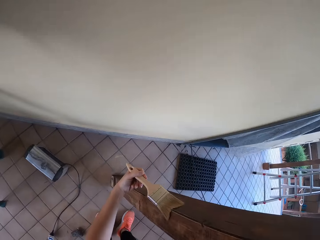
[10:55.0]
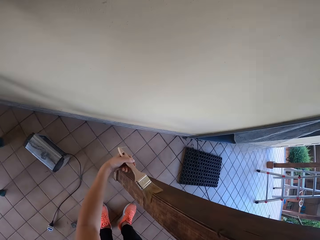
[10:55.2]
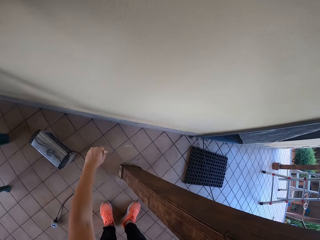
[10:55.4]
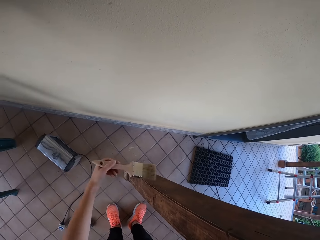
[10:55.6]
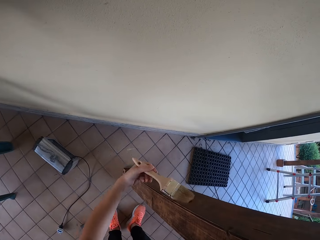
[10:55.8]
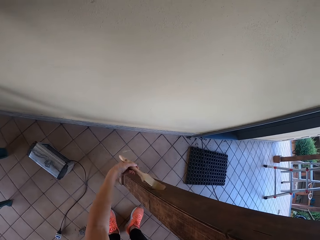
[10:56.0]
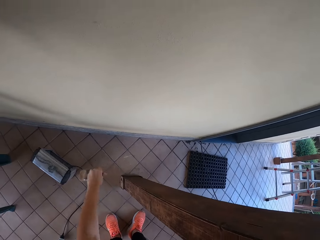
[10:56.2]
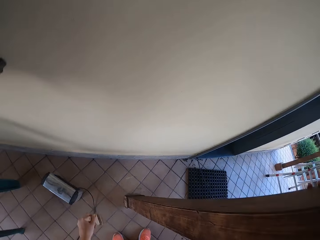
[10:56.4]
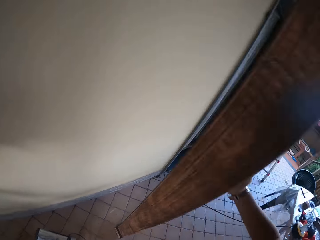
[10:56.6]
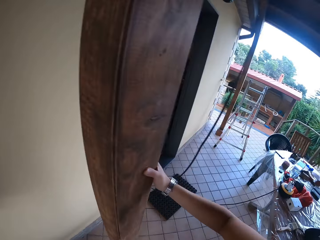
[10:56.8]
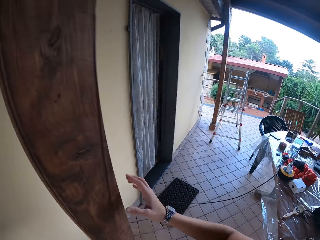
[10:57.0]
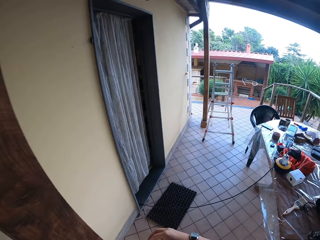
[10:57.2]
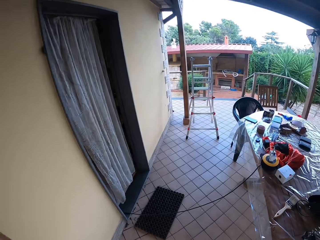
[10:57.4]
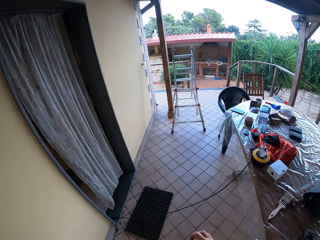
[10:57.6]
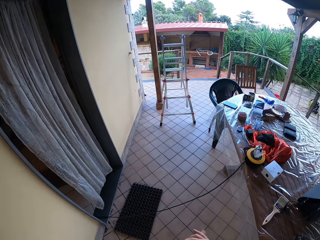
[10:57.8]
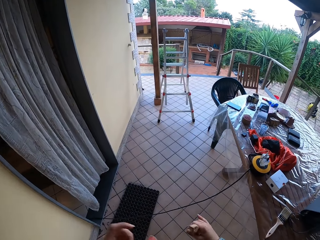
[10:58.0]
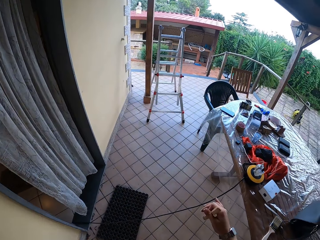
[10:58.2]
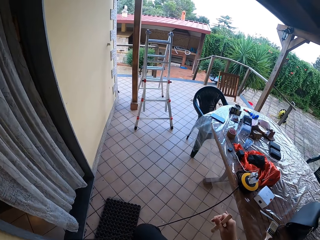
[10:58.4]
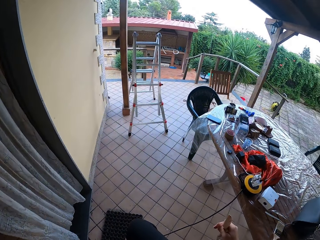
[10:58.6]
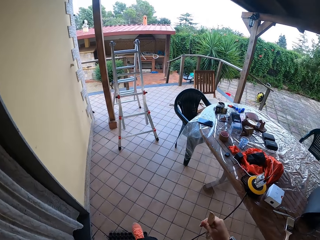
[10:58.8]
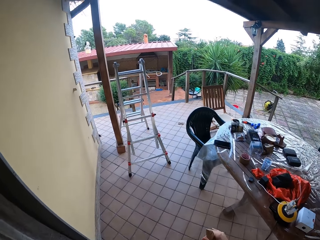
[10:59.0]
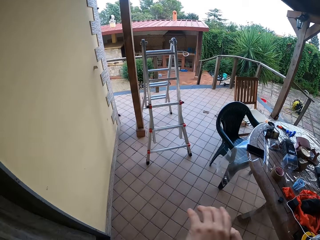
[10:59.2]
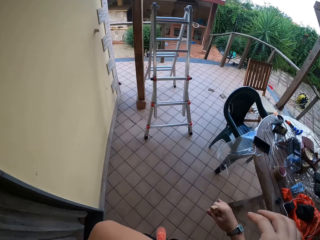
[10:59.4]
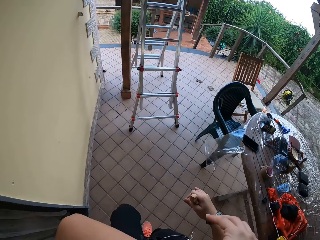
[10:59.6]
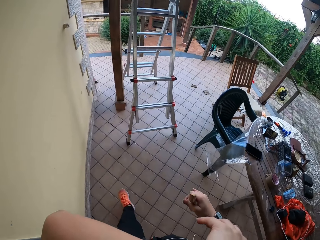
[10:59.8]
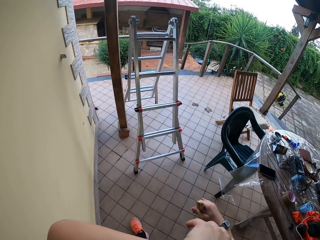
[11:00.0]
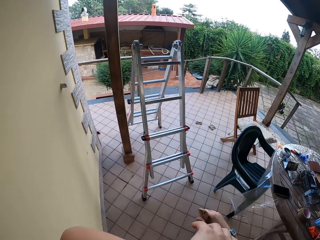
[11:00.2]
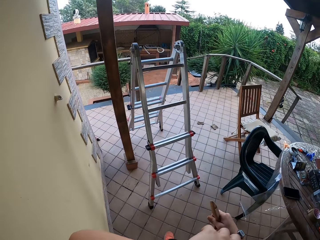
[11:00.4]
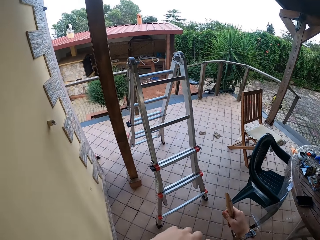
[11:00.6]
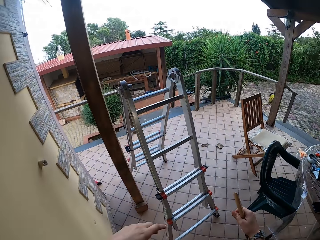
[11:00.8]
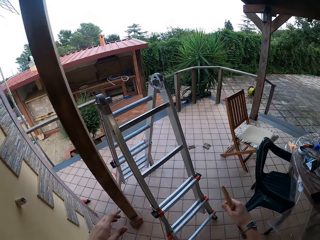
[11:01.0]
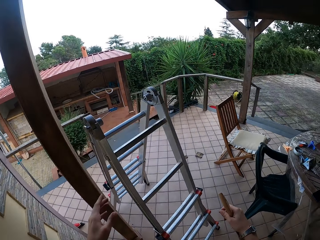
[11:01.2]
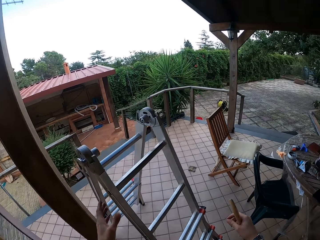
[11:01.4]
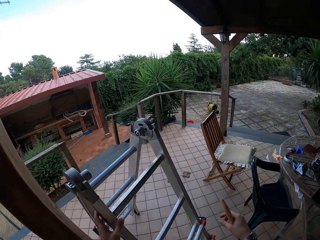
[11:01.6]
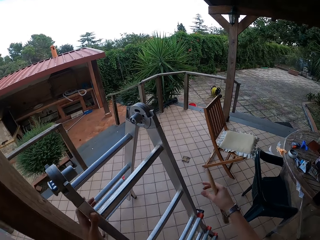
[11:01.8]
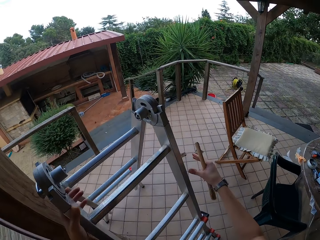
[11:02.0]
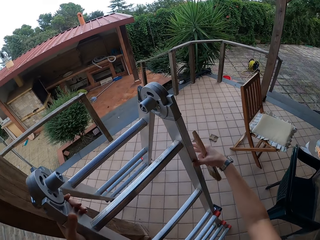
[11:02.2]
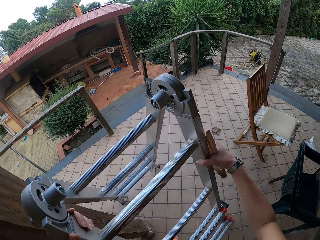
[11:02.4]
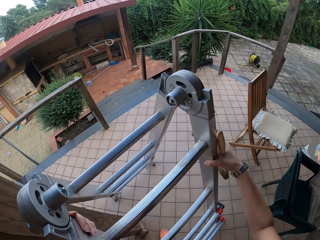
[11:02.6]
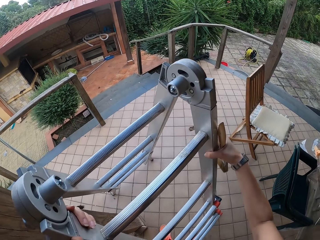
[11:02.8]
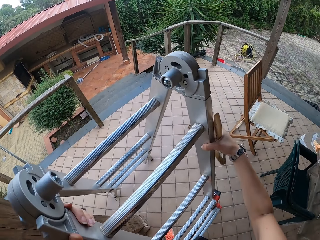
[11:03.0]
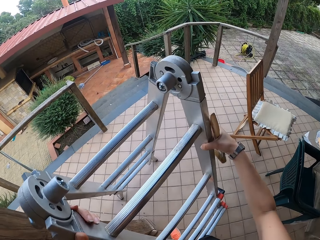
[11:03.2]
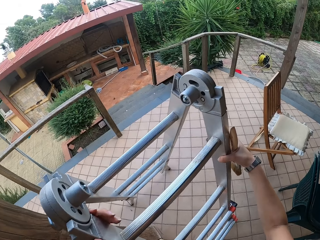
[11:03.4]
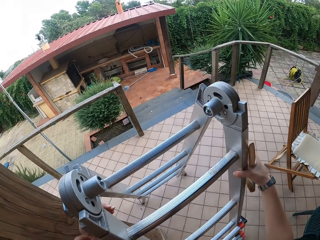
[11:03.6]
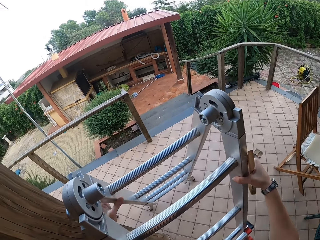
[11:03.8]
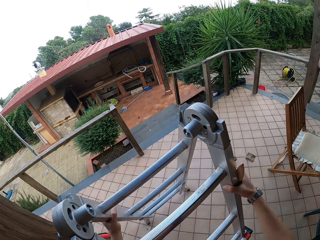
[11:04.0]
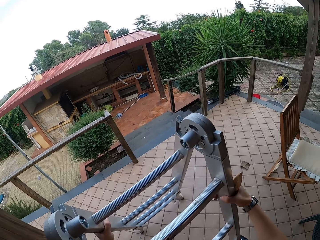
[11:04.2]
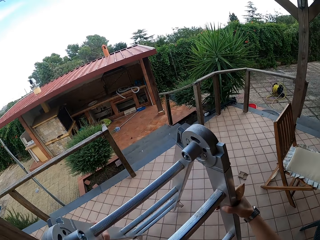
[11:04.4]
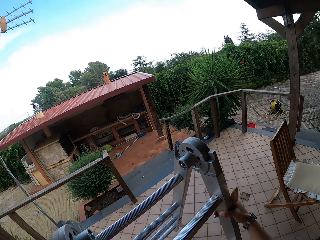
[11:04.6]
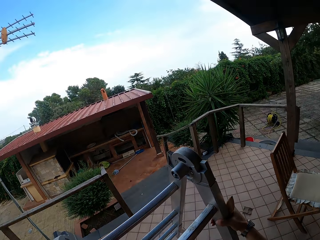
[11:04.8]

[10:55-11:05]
The camera wearer lets go of the wood. He walks around. He wipes his face with the left hand. He walks around. He lifts both hands. He holds a ladder with the left hand. He moves the ladder to a new spot. He holds the ladder with both hands. He shakes the ladder.

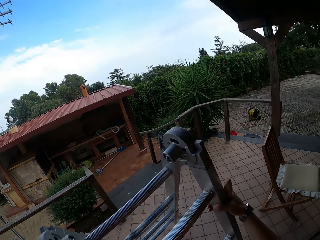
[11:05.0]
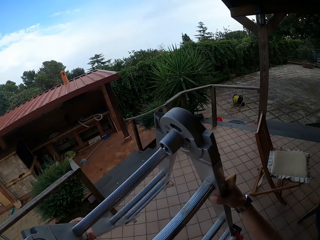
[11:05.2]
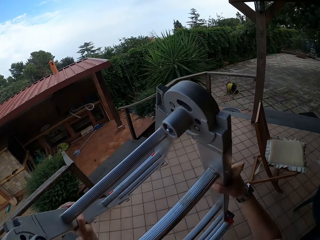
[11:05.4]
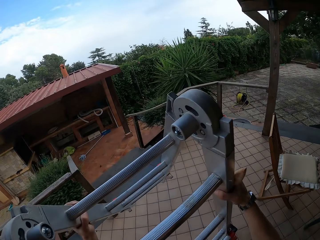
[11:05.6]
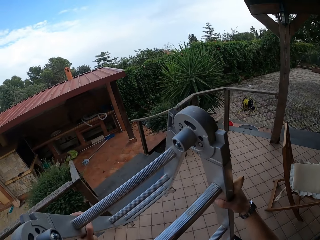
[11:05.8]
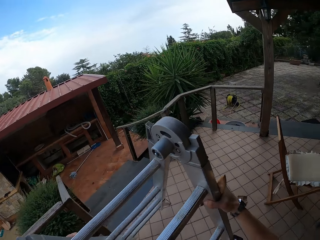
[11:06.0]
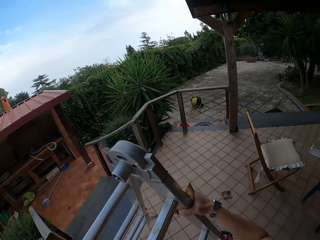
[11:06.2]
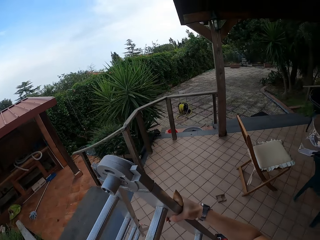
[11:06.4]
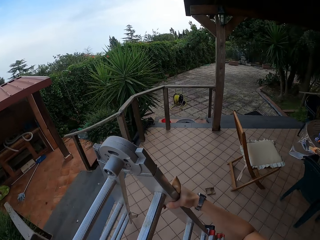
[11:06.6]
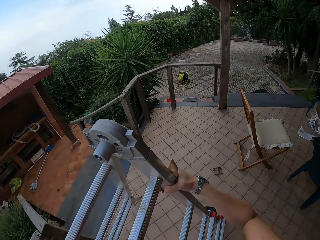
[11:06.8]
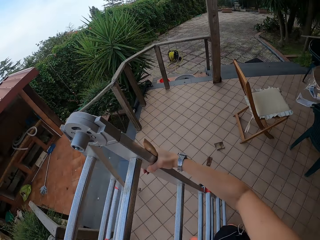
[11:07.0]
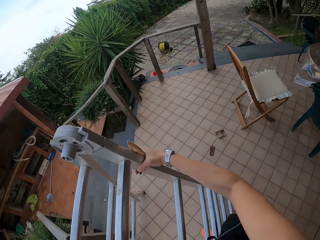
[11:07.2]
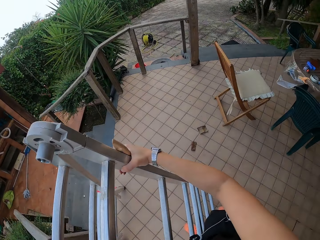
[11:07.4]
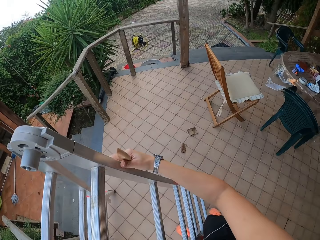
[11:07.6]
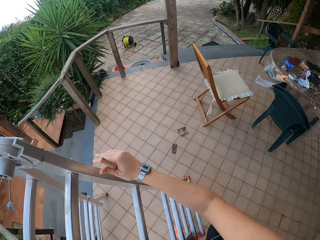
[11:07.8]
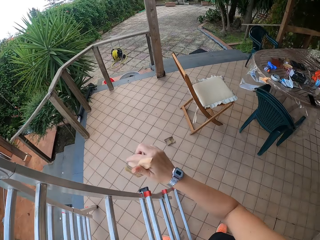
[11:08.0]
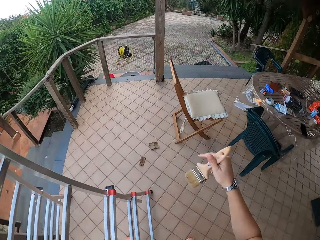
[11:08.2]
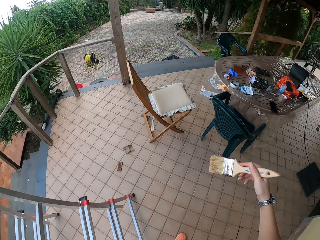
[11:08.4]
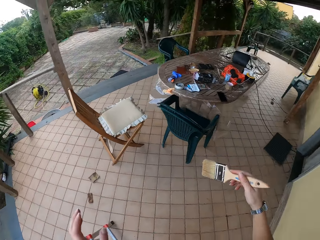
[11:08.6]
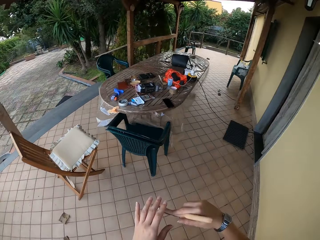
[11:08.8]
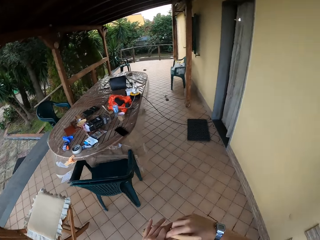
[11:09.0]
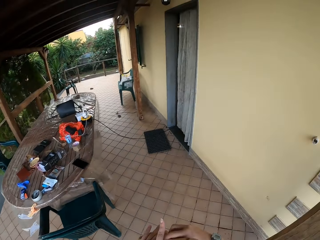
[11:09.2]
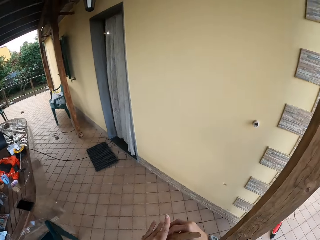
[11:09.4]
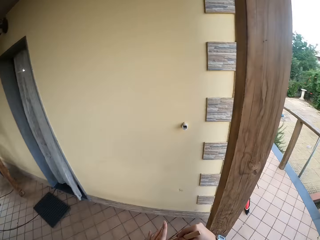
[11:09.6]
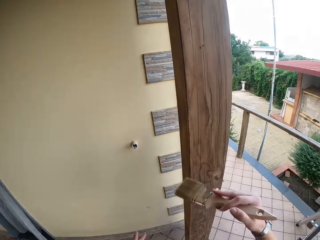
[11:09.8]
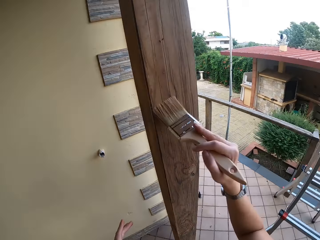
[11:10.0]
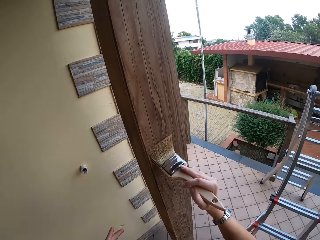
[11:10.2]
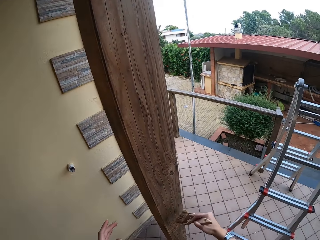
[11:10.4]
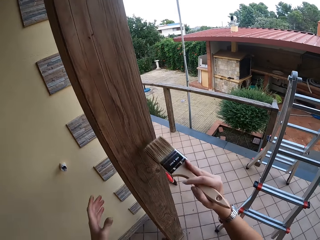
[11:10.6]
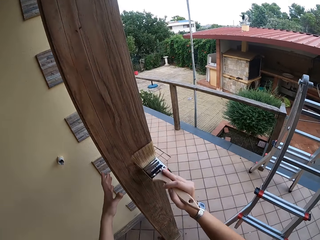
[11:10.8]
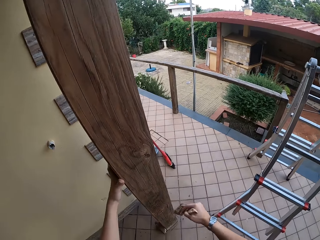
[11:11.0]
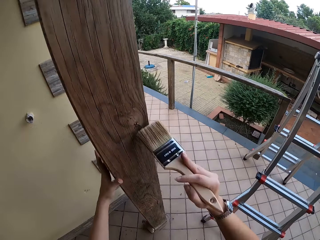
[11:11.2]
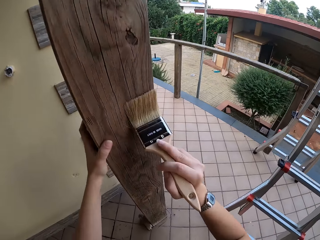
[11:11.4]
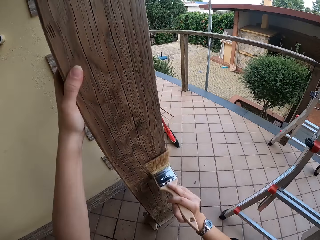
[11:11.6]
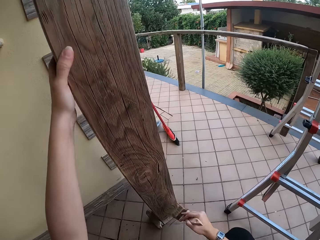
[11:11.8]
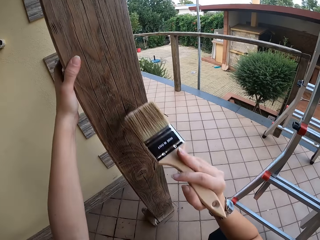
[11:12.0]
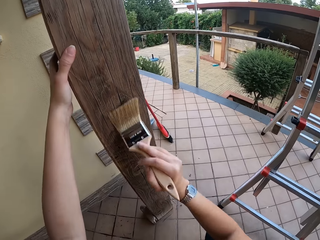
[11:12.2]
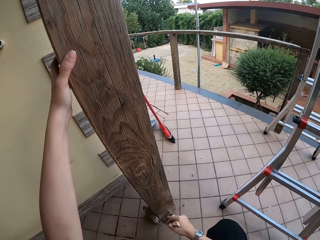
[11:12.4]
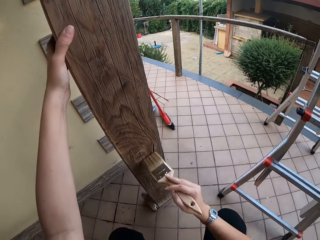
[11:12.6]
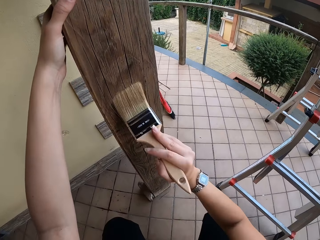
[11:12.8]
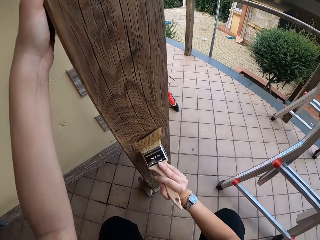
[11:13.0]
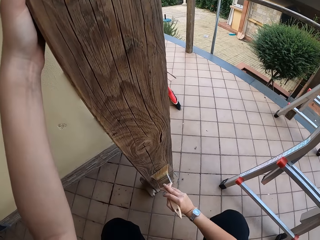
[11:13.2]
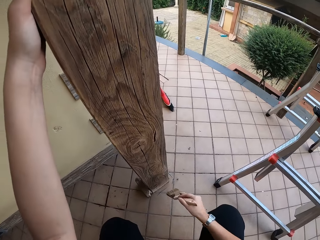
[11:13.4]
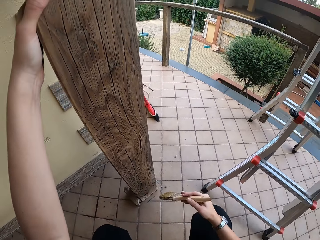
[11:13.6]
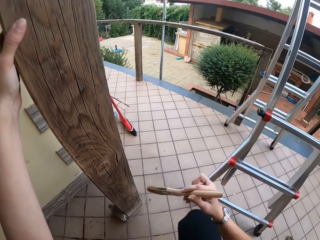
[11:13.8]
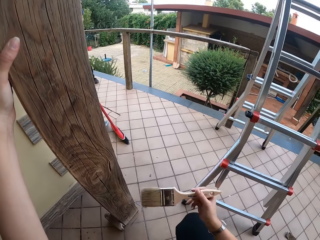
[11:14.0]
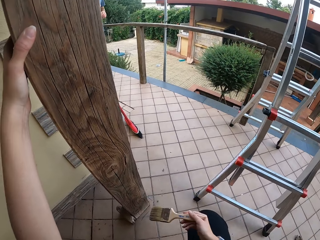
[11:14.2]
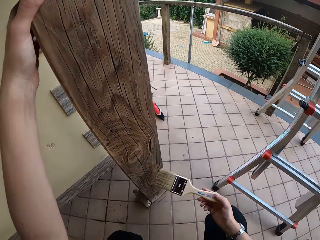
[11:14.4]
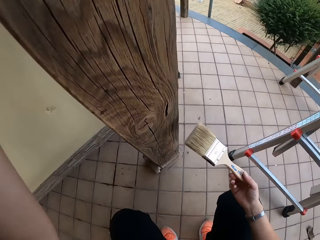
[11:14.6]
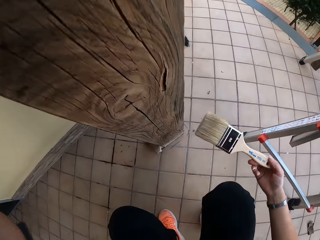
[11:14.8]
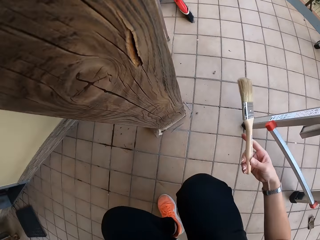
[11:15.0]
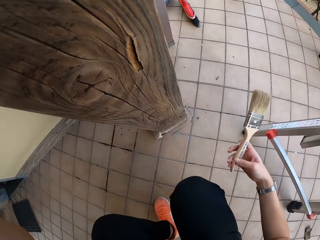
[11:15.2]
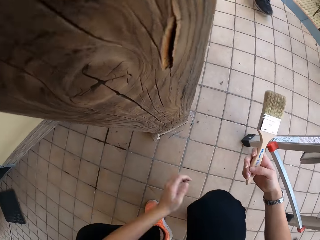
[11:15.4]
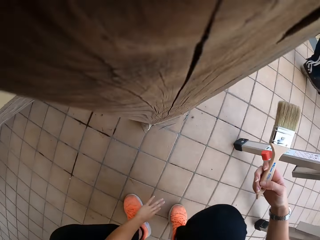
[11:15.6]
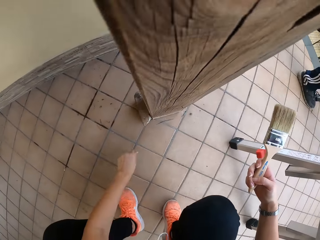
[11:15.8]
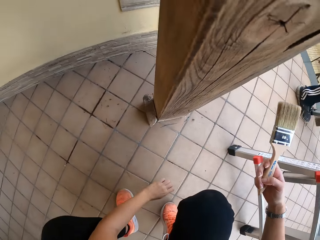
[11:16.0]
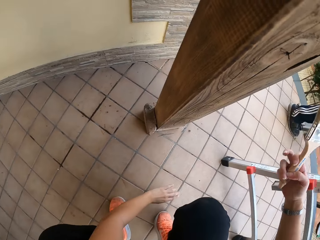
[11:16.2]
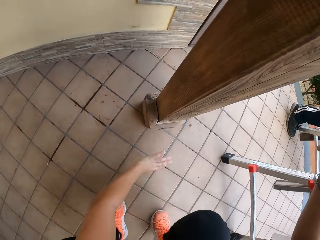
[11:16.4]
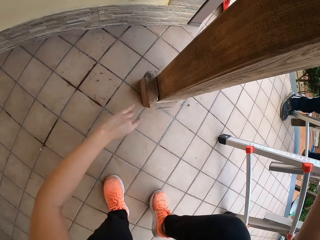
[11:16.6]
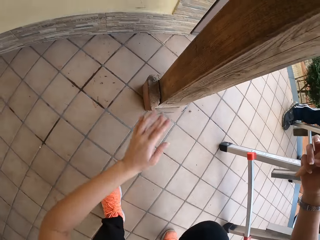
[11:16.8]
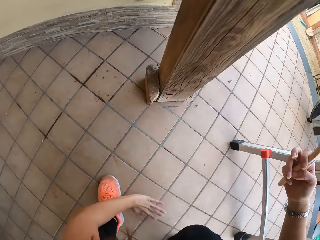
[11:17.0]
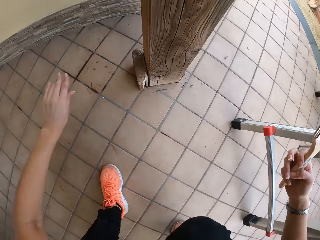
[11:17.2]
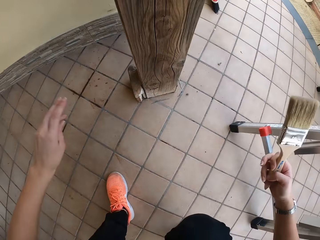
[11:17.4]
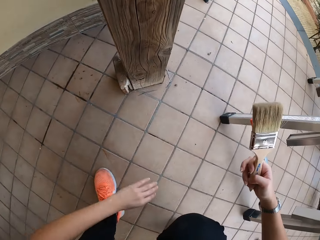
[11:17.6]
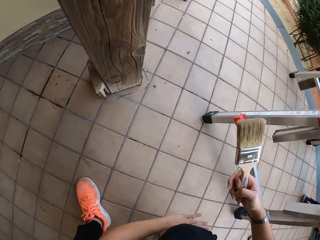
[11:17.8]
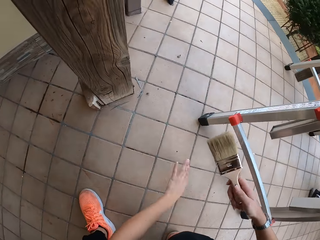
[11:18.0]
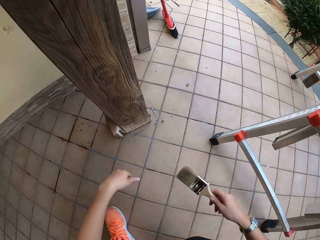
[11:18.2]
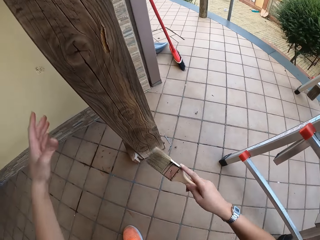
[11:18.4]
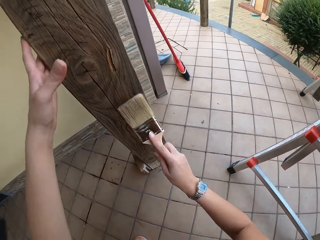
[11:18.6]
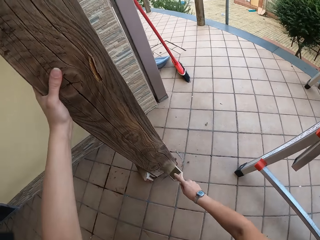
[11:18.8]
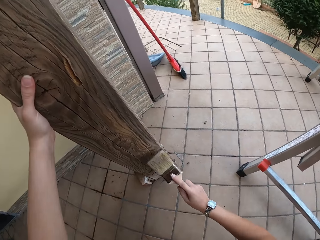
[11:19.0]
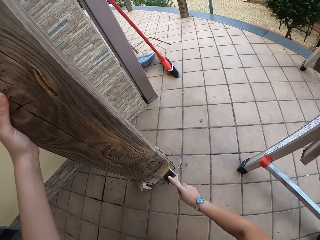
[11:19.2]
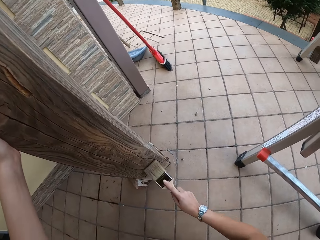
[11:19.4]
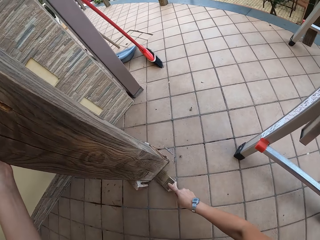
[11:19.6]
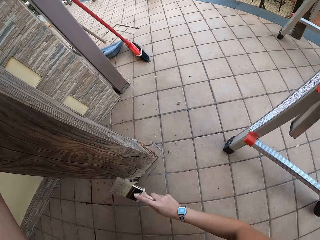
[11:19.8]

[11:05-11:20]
The camera wearer carries the ladder, makes a step, places the ladder down and lets go of the ladder. She walks around. She touches the paintbrush with the left hand. She wipes the wood with the paintbrush in her right hand. She holds the wood with her left hand. She paints the wood with the paintbrush. She turns the paintbrush. She paints the wood with the paintbrush. She lets go of the wood. She lifts the right hand. She moves the left hand. She makes a step. She swings the left hand. She carries the paintbrush with the right hand. She holds the wood with her left hand. She wipes the wood with the paintbrush in her right hand.
